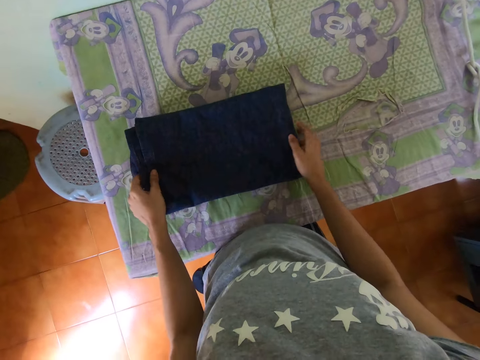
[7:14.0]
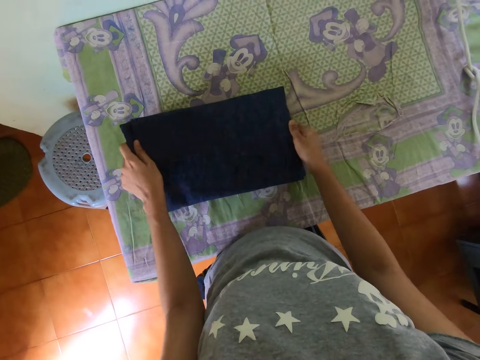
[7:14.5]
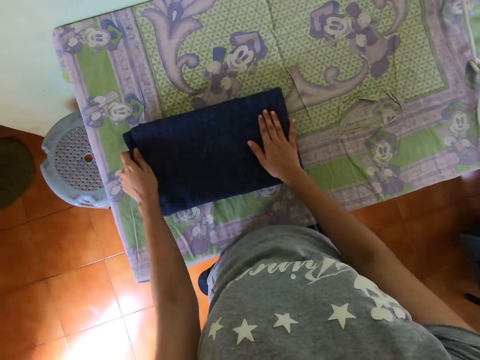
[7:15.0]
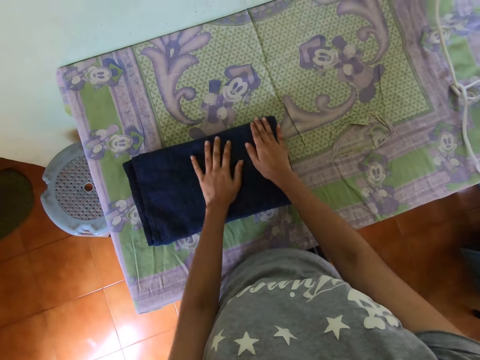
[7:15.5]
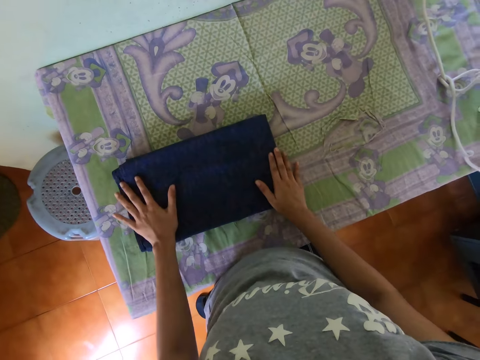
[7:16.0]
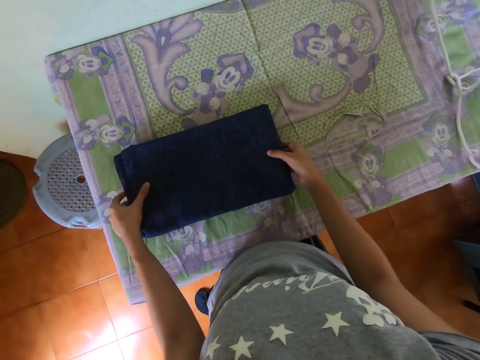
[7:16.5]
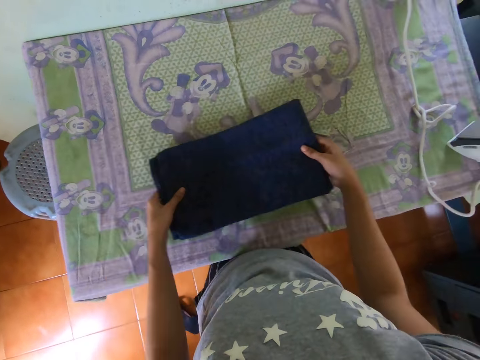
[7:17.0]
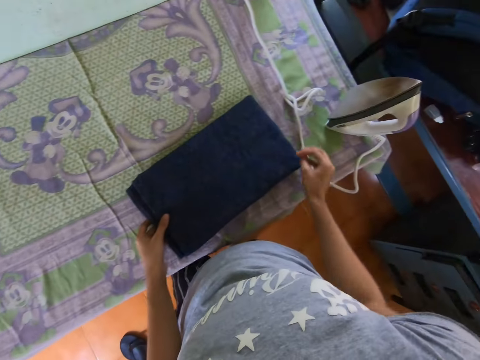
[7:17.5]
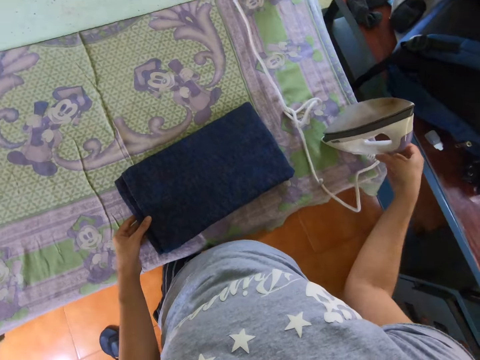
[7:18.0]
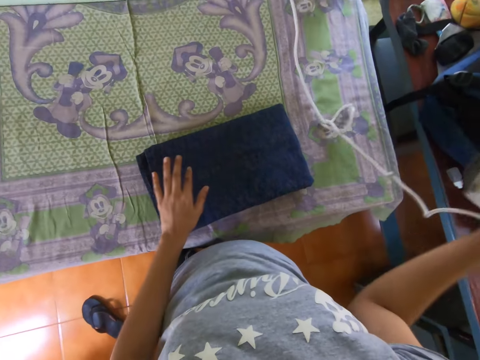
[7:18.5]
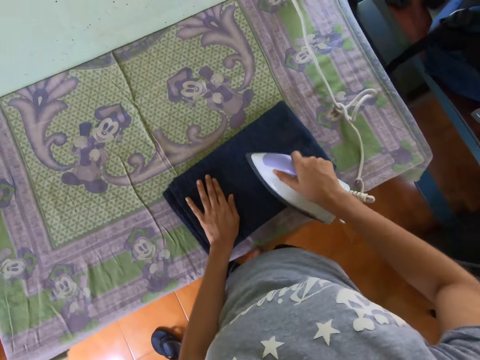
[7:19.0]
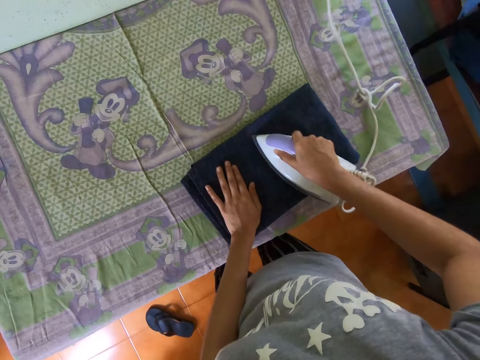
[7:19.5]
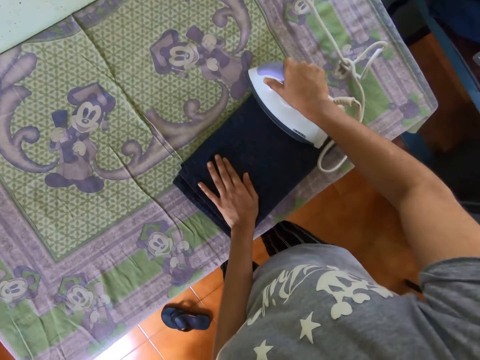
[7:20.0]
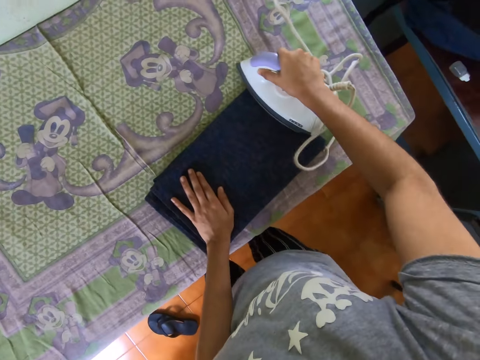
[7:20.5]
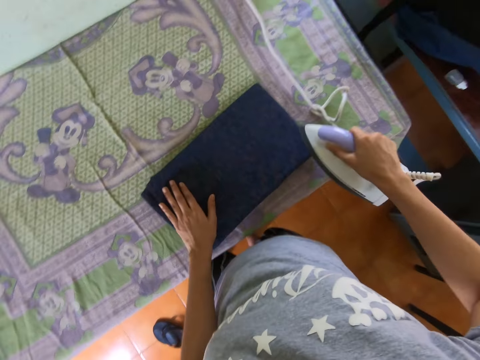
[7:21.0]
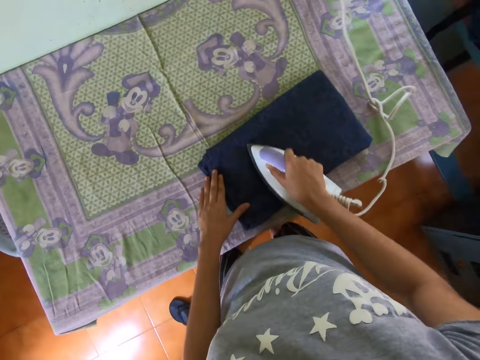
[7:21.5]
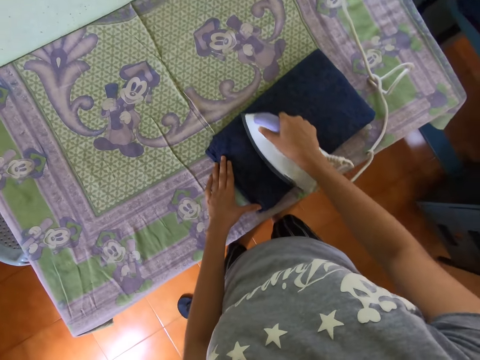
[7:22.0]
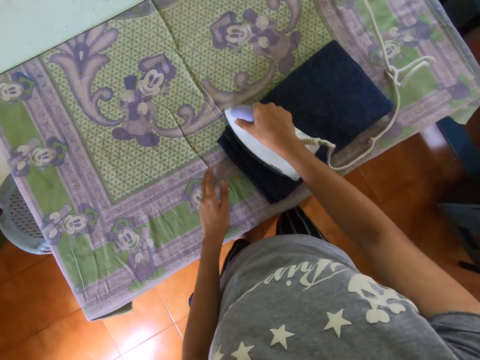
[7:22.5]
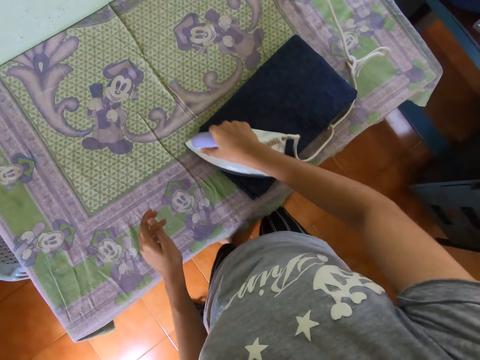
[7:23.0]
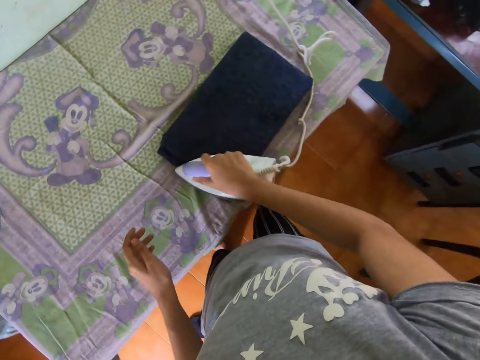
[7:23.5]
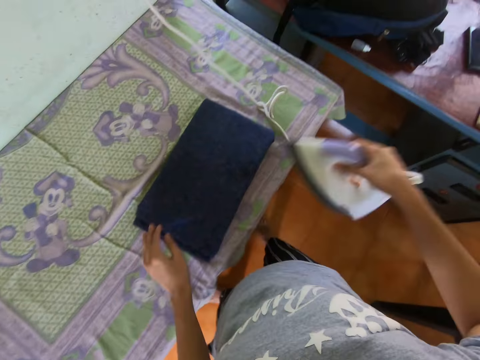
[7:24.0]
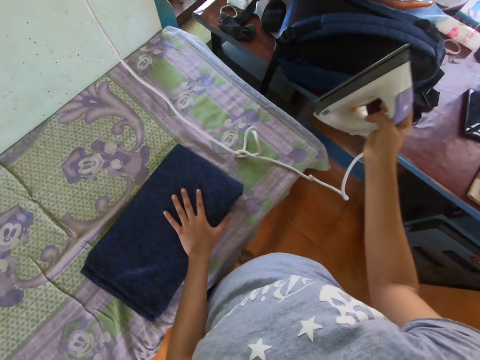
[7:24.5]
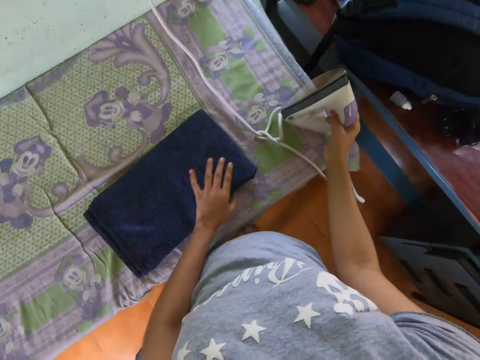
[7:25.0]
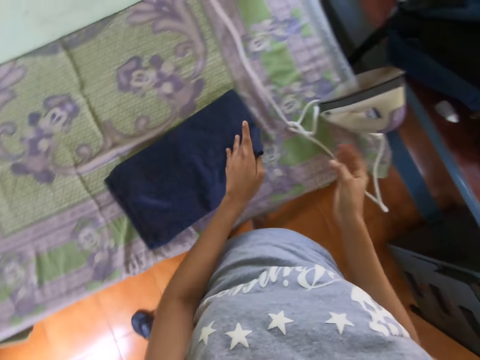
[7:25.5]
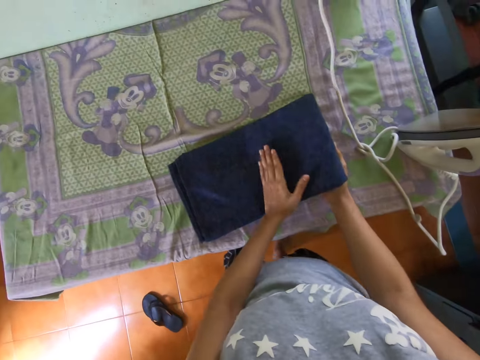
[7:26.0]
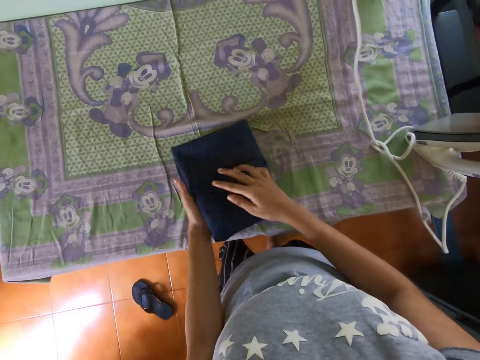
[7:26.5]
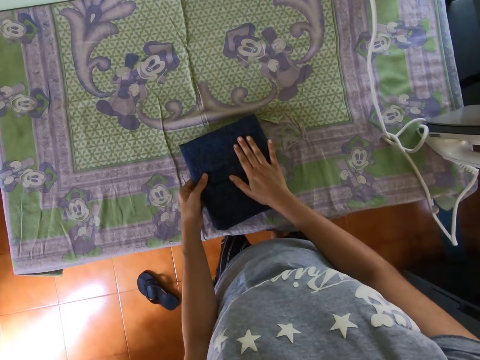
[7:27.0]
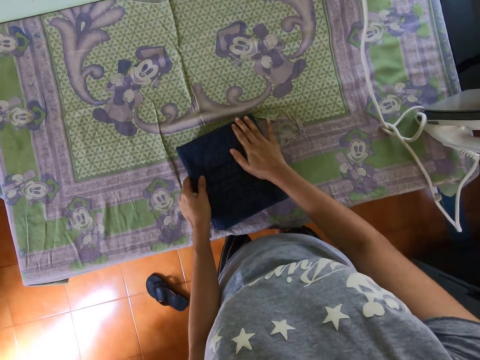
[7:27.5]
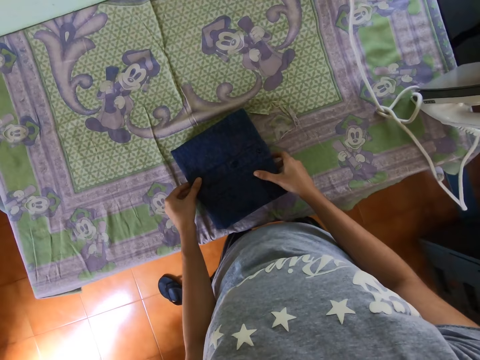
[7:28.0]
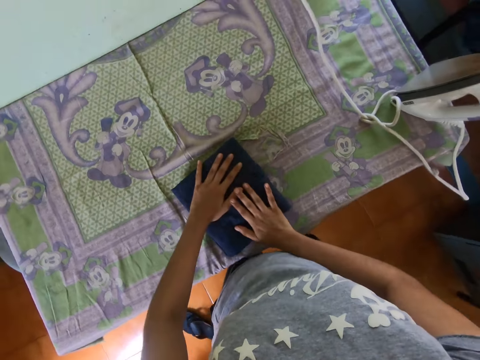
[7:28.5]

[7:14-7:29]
The camera wearer presses the shirt. They move the shirt on the table. They pick up the cloth iron. They iron the shirt. They place the cloth iron on the table. They lift the shirt, fold the shirt and press the shirt.

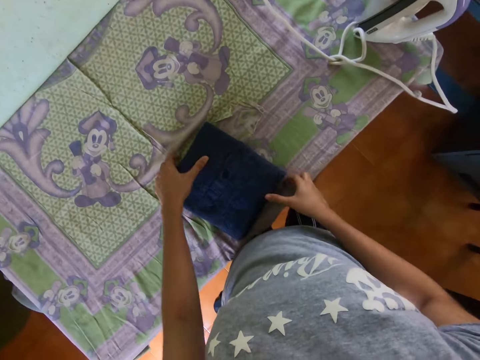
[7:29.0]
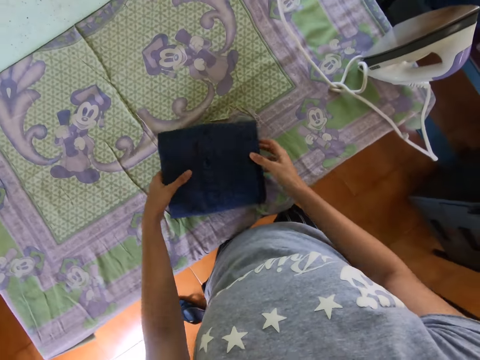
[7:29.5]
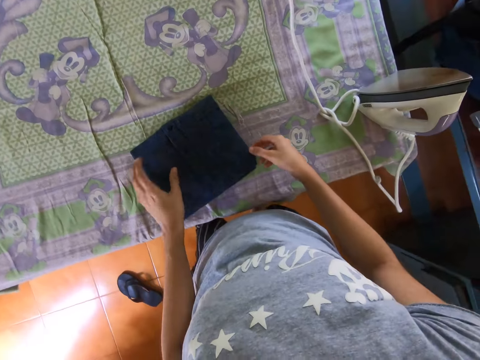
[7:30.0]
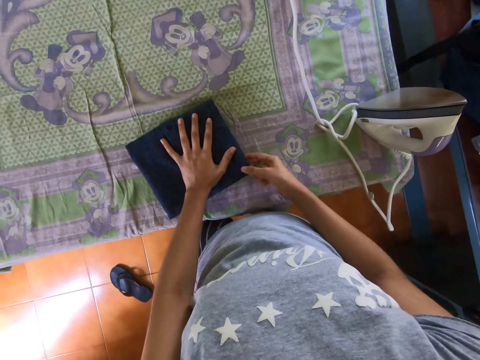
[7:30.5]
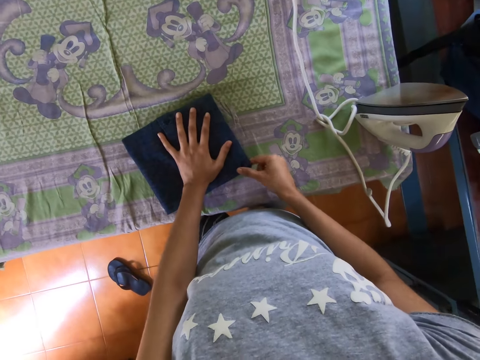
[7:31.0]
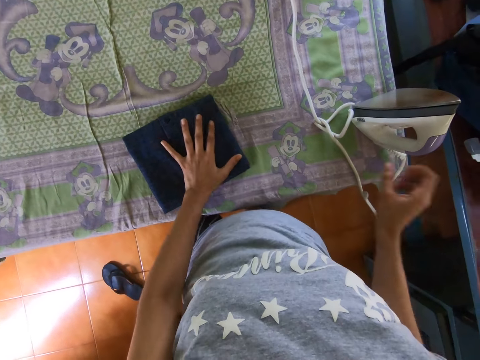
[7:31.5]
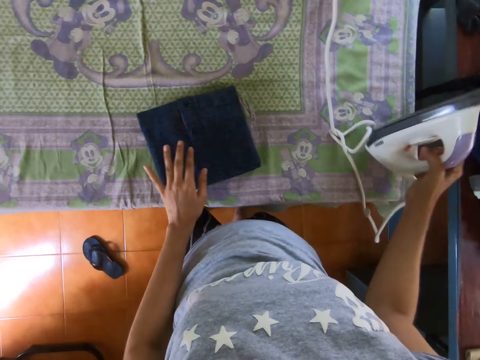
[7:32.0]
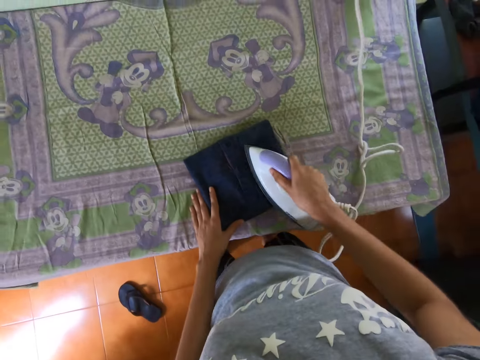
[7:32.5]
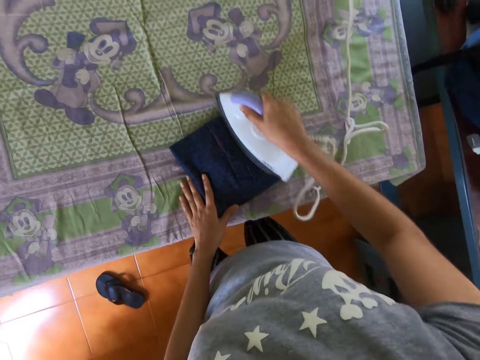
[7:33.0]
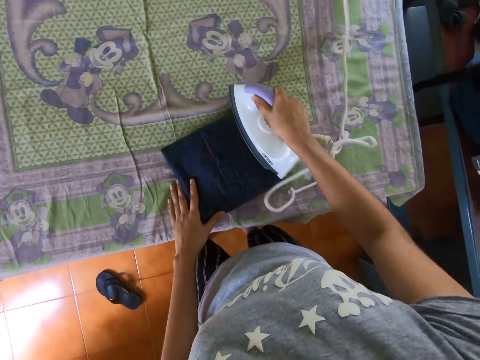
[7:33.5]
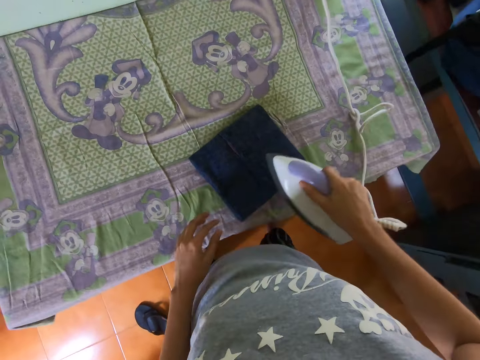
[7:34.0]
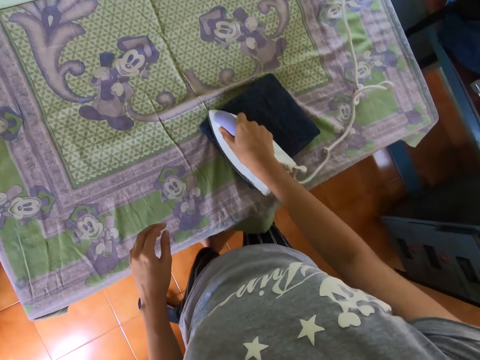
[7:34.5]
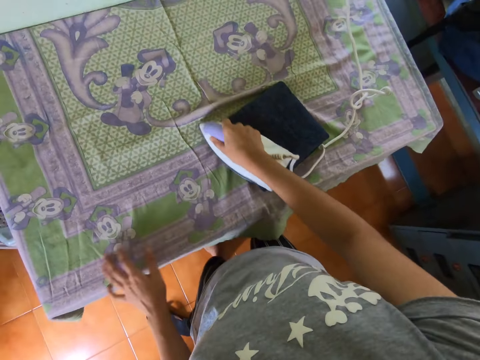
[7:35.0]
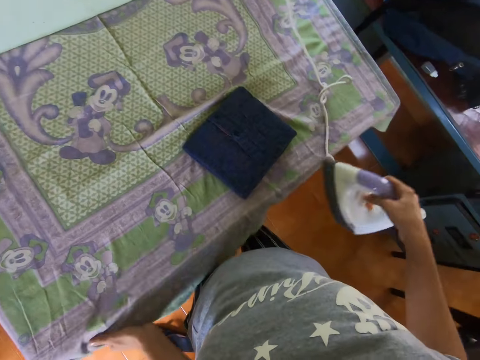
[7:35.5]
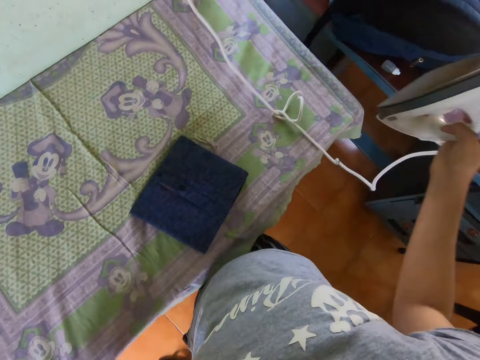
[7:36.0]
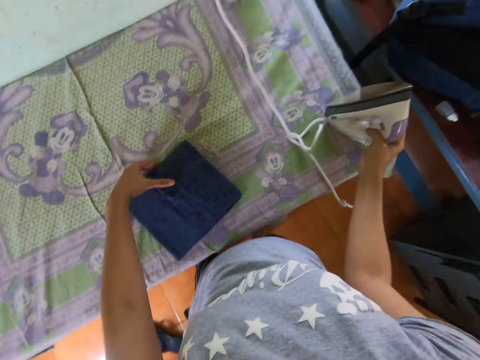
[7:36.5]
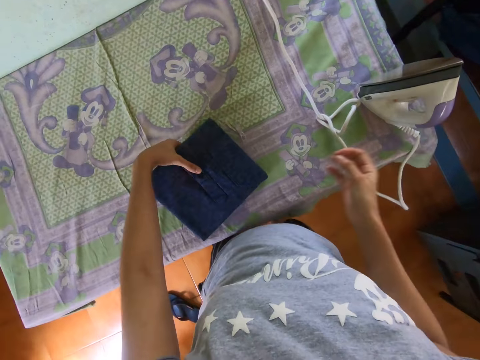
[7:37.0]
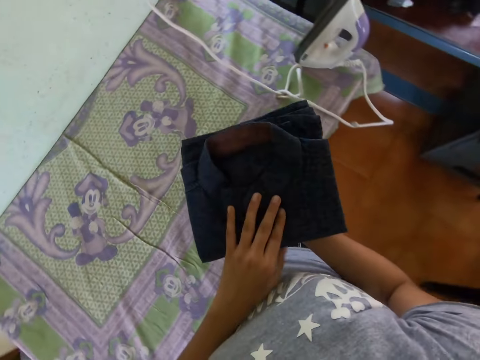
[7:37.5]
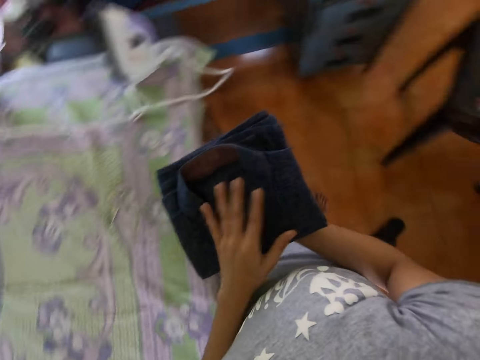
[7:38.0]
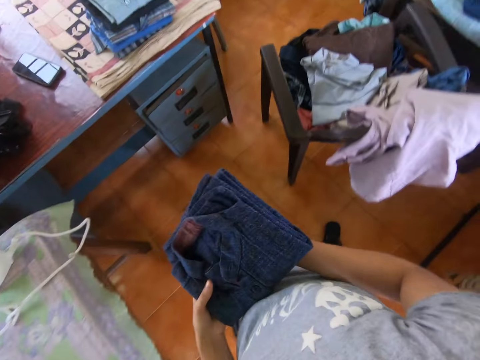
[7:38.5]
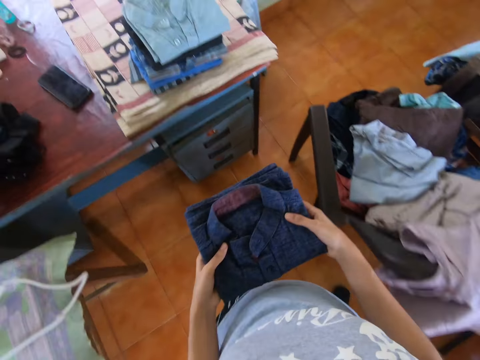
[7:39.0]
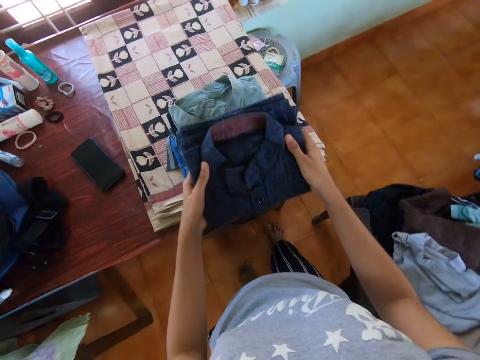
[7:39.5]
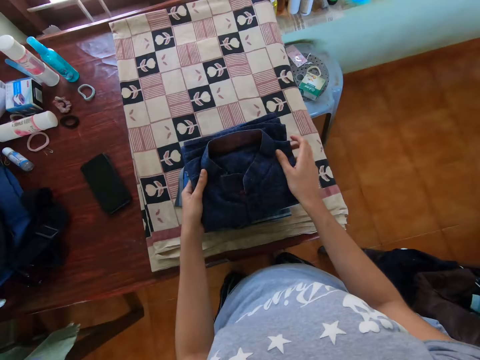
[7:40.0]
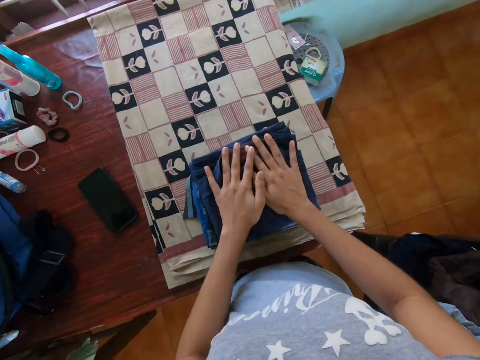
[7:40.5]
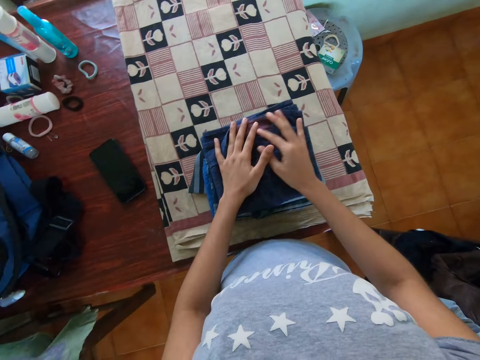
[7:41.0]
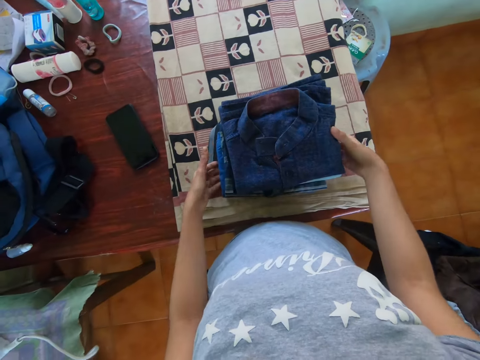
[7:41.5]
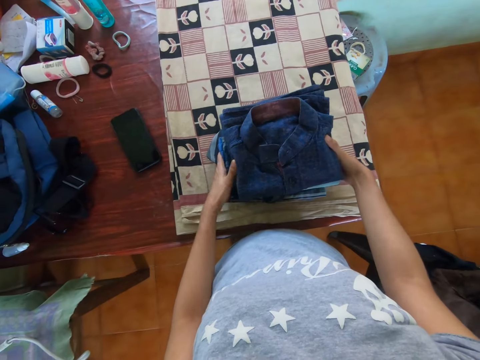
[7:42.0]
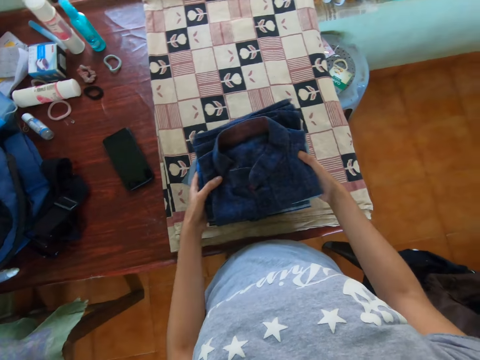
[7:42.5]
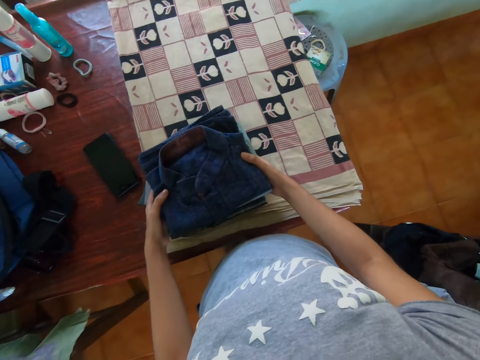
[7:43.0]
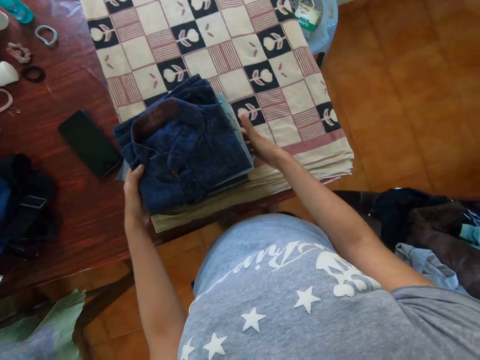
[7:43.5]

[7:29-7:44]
The camera wearer rotates a shirt. They straighten the shirt. They pick the cloth iron. They iron the shirt. They pull a kanga. They place the cloth iron on the table. They hold the shirt. They lift the shirt. They hold the shirt with both hands. They walk in the room. They place the shirt on the other shirts. They press the shirts. They move the shirts on the table.
